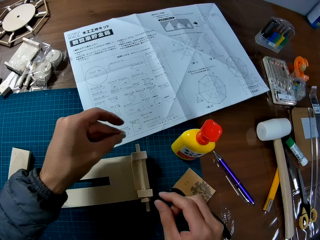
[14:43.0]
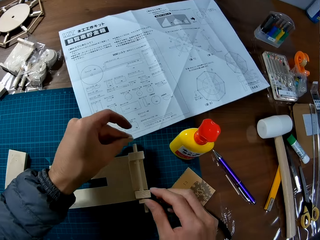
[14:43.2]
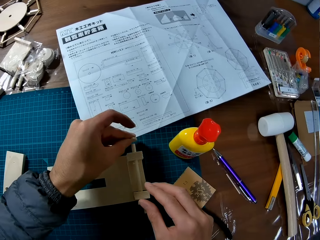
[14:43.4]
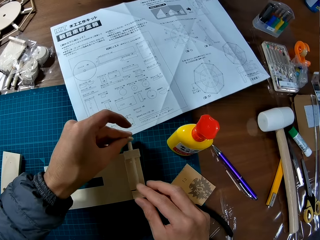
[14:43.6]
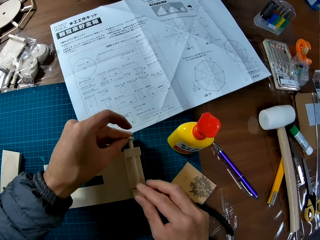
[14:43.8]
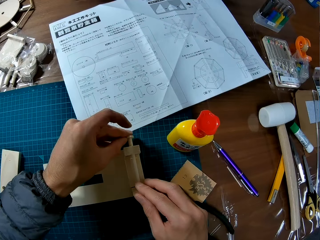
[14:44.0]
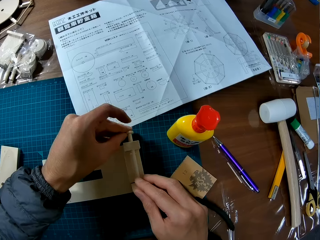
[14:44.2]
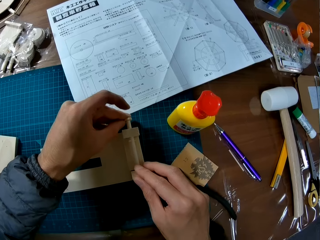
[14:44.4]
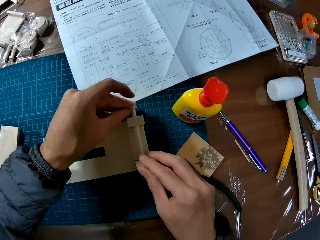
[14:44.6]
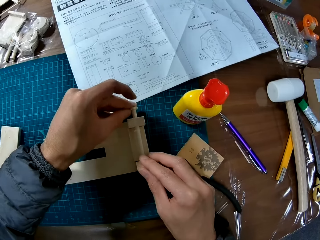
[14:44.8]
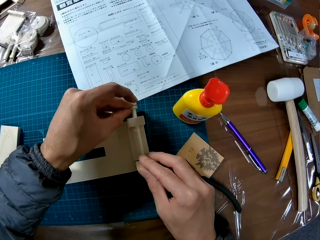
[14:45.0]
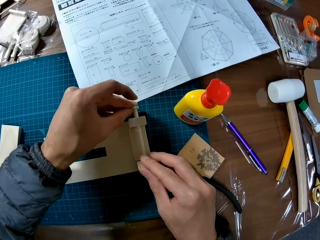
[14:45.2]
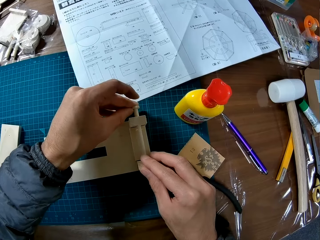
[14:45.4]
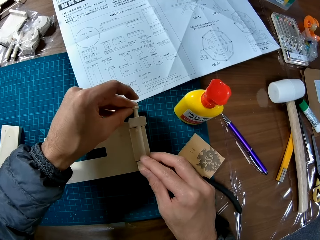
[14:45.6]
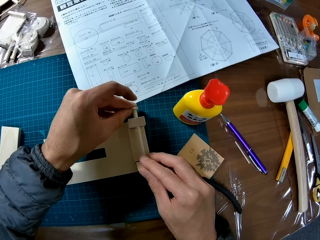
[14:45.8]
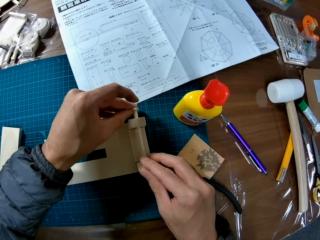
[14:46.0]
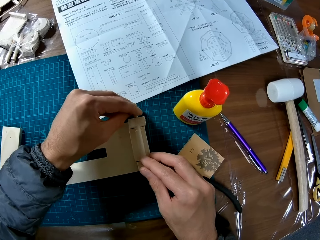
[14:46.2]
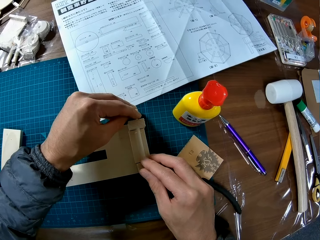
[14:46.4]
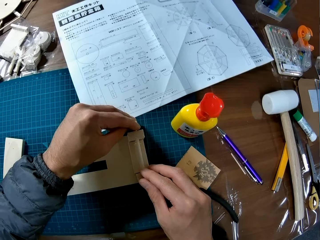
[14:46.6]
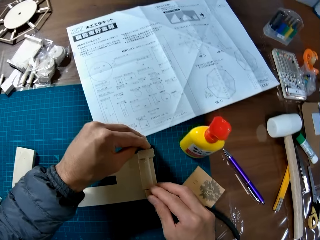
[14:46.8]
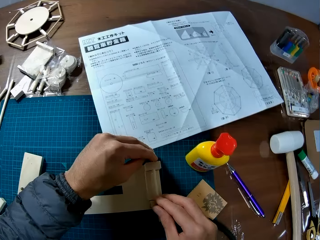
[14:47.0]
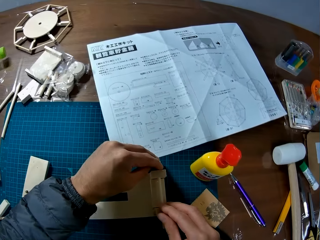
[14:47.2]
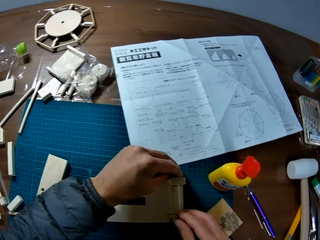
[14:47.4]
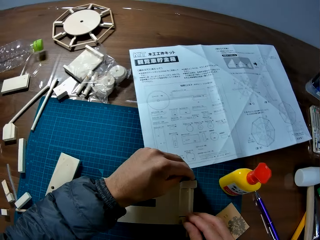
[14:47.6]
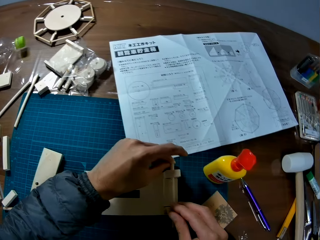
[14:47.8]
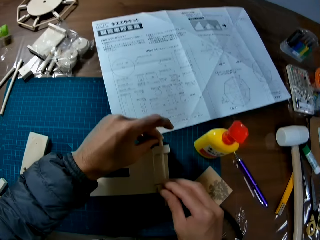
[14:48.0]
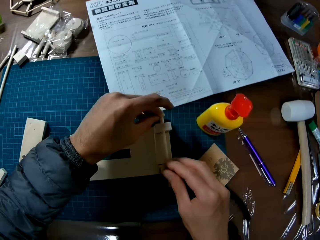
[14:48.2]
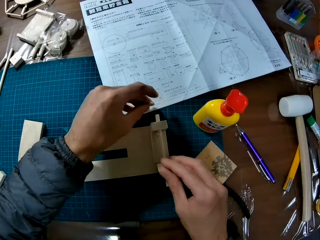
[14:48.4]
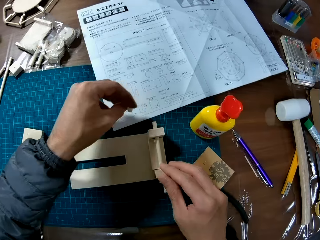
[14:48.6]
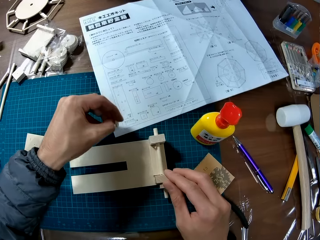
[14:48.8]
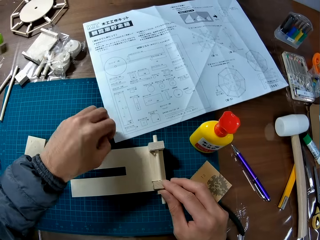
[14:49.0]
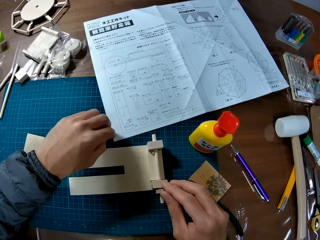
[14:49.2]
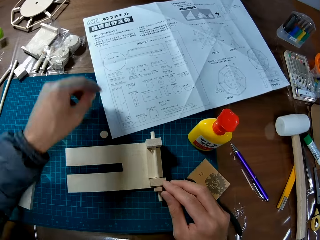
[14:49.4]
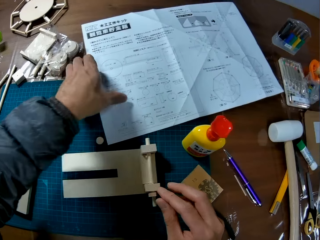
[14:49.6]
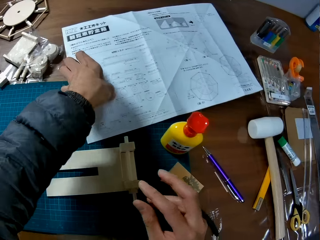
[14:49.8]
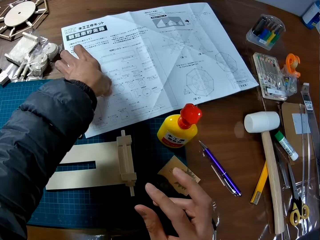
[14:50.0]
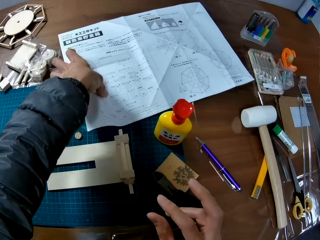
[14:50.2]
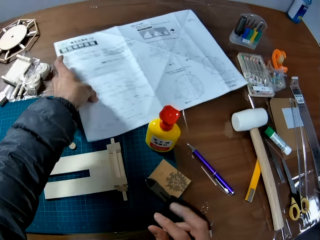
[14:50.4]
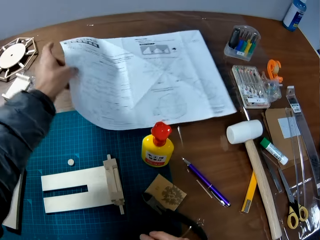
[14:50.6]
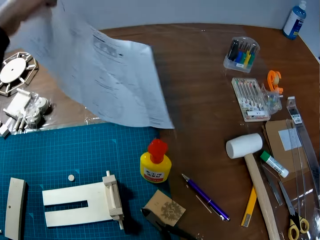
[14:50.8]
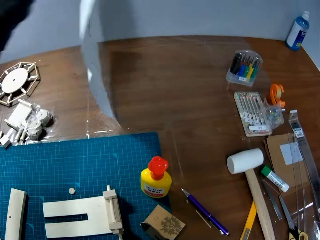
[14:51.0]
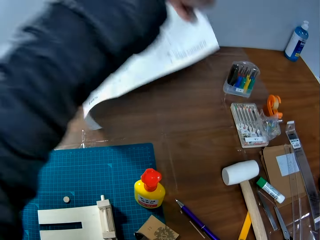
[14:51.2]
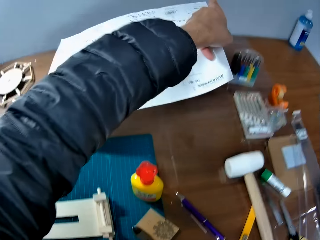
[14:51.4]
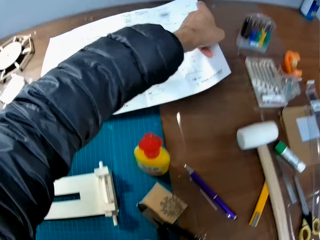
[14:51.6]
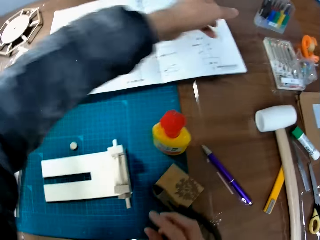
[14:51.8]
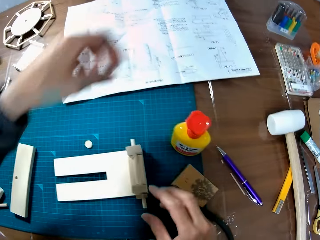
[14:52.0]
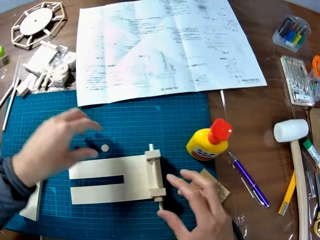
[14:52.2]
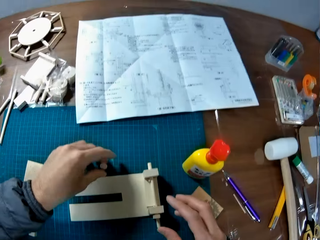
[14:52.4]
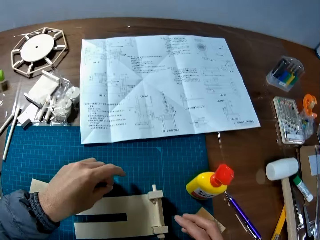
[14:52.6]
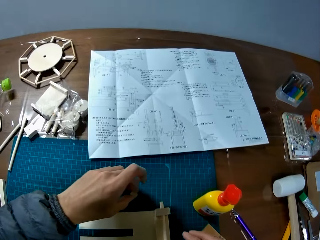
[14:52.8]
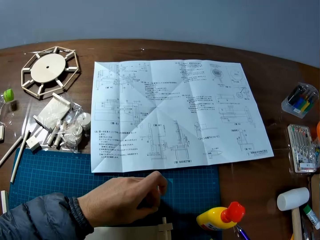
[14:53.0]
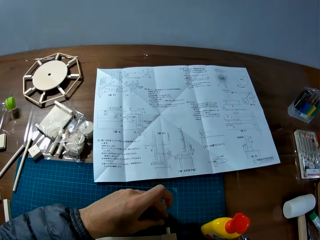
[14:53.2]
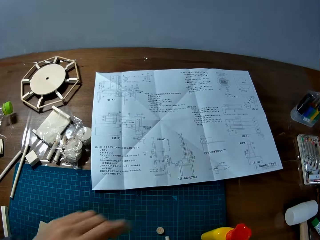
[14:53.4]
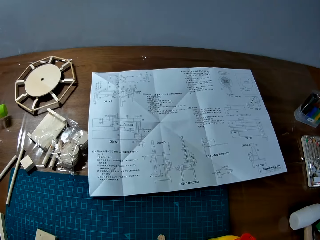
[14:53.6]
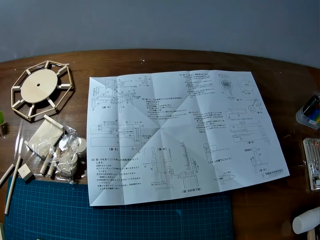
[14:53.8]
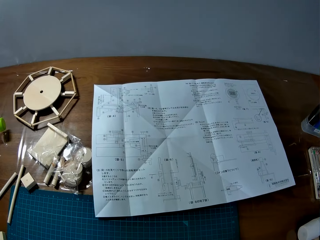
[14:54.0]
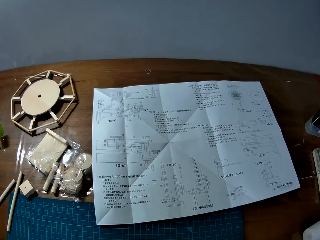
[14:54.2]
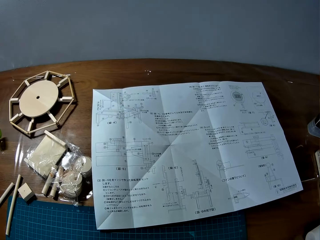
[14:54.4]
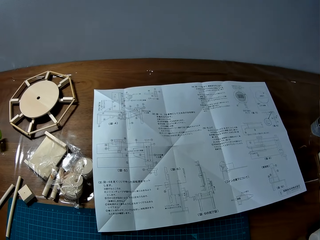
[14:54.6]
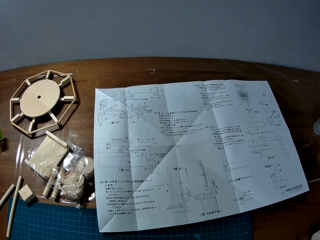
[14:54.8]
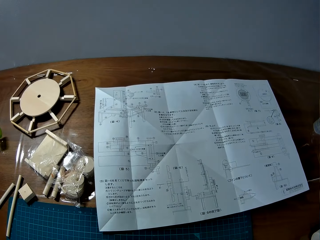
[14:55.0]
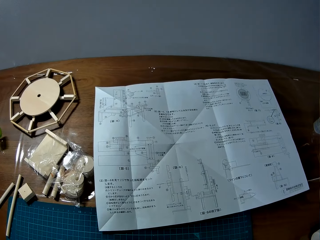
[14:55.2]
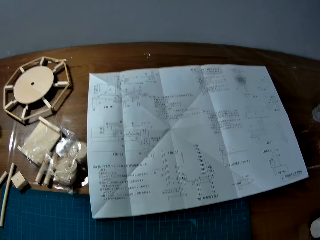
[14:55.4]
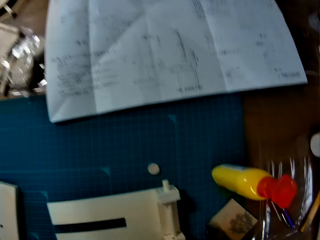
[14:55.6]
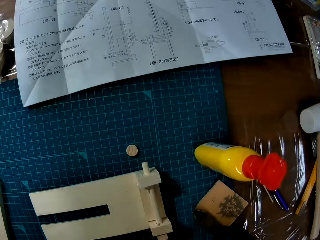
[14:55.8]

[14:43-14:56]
The camera wearer attaches the wood piece to the other wood pieces on the board. They fix the craft material. They drop the wood piece on the board. They turn the paper or sketch manual over. They move the sketch manual. They move the wood piece on the board. They look at the sketch manual.

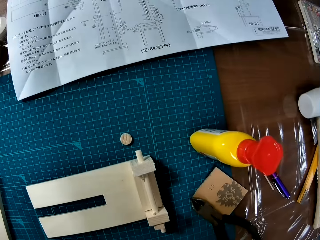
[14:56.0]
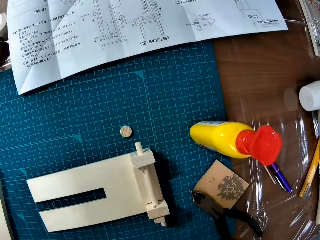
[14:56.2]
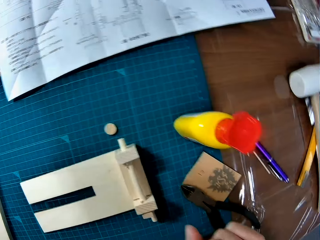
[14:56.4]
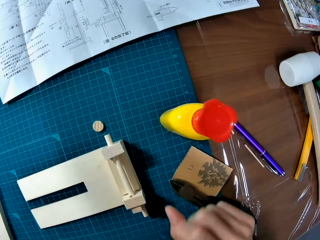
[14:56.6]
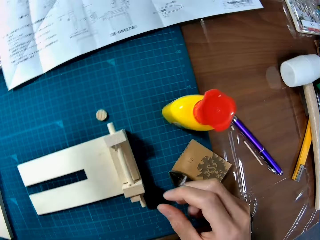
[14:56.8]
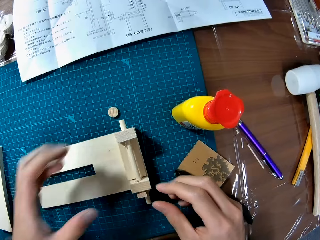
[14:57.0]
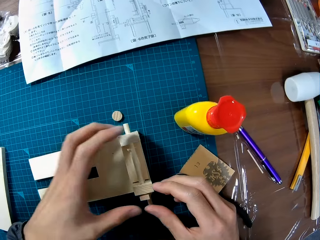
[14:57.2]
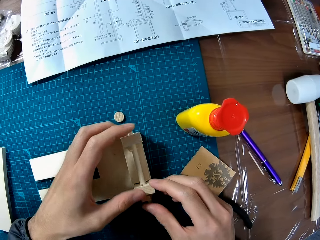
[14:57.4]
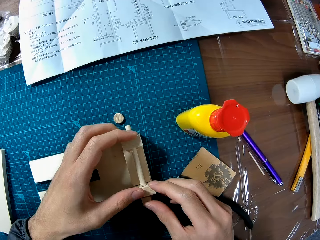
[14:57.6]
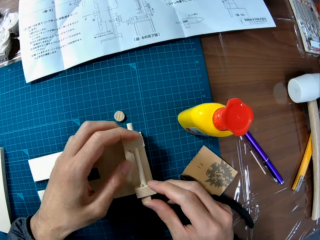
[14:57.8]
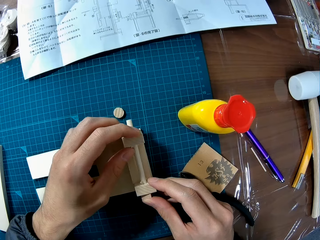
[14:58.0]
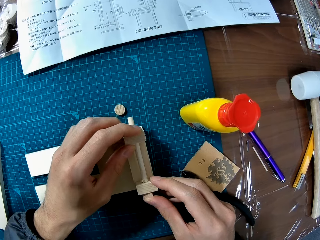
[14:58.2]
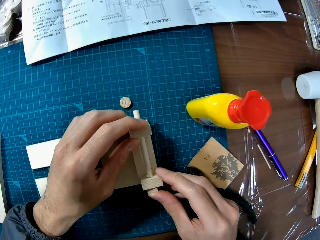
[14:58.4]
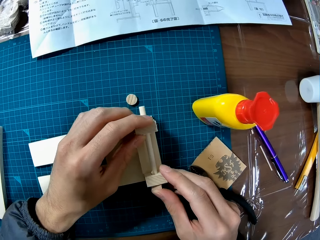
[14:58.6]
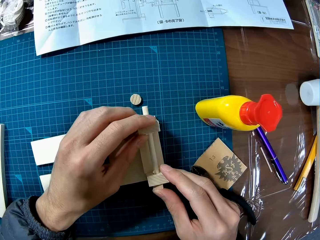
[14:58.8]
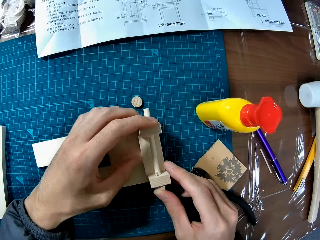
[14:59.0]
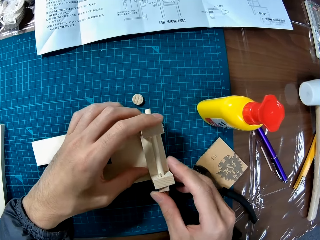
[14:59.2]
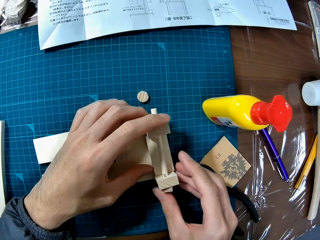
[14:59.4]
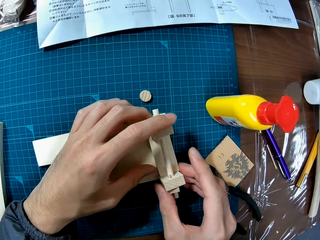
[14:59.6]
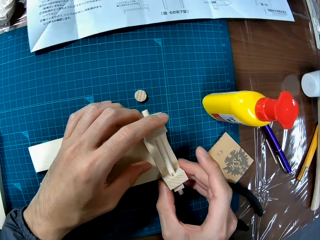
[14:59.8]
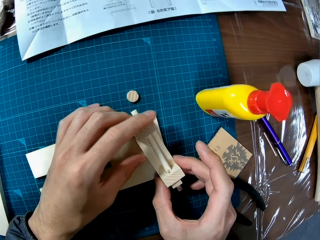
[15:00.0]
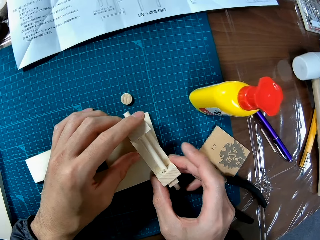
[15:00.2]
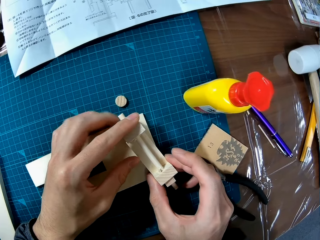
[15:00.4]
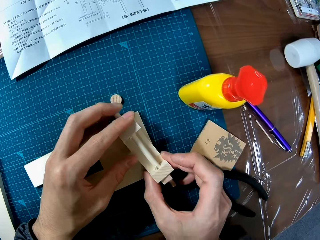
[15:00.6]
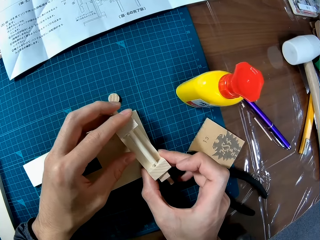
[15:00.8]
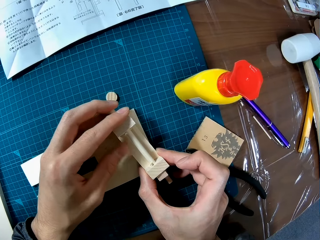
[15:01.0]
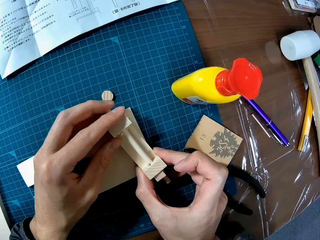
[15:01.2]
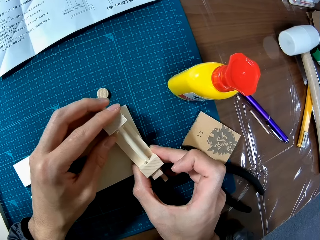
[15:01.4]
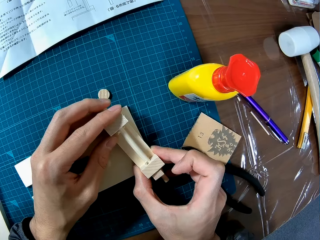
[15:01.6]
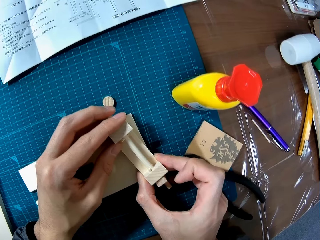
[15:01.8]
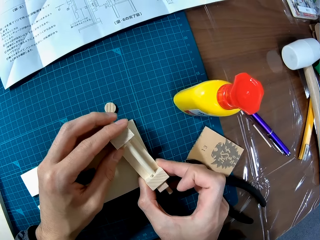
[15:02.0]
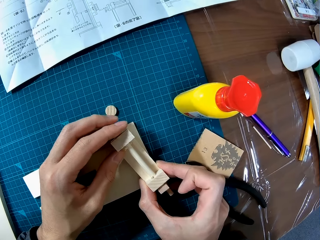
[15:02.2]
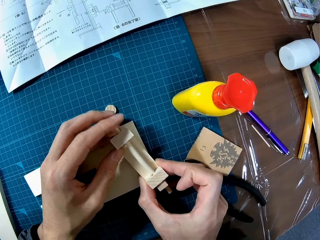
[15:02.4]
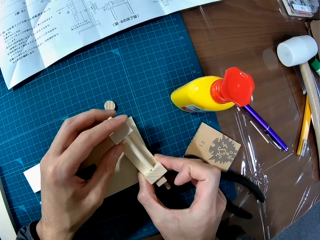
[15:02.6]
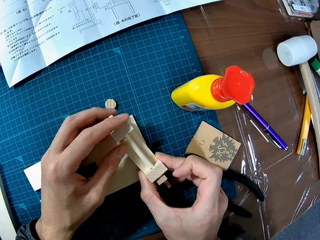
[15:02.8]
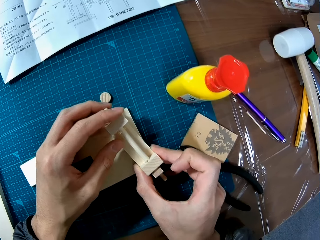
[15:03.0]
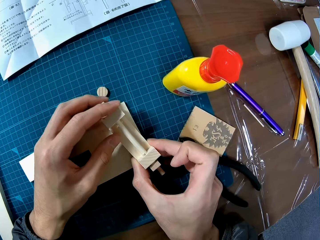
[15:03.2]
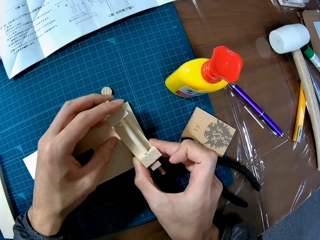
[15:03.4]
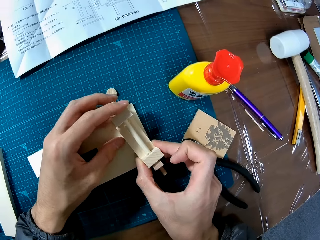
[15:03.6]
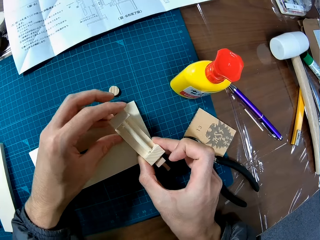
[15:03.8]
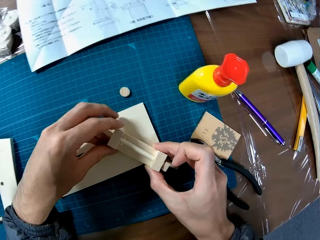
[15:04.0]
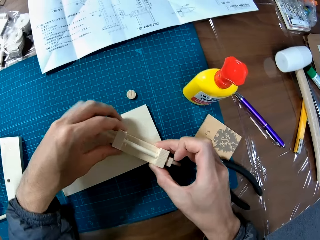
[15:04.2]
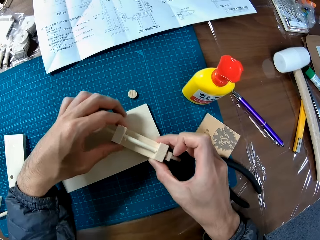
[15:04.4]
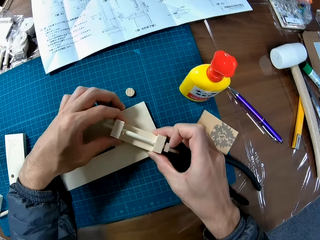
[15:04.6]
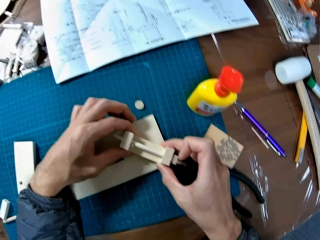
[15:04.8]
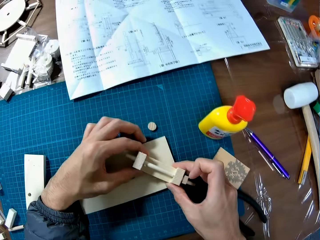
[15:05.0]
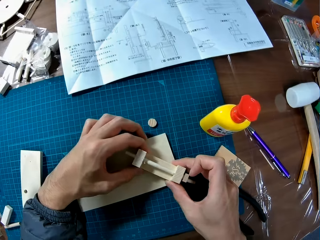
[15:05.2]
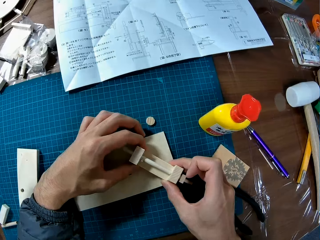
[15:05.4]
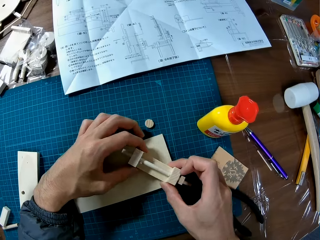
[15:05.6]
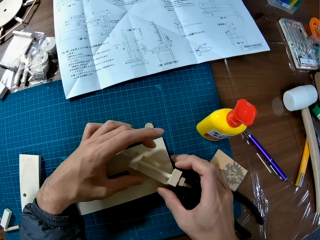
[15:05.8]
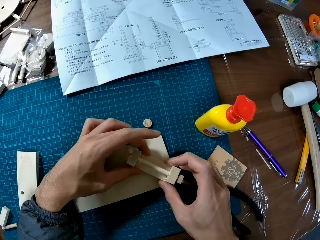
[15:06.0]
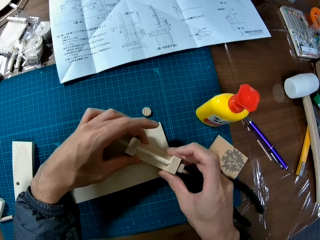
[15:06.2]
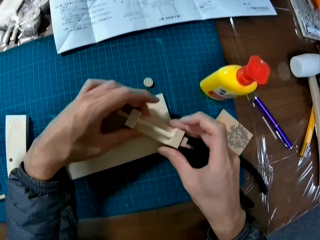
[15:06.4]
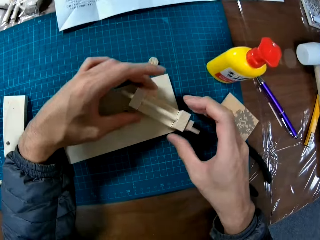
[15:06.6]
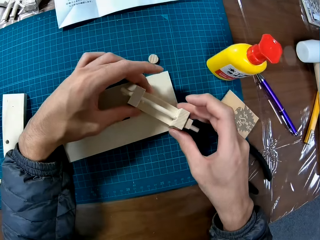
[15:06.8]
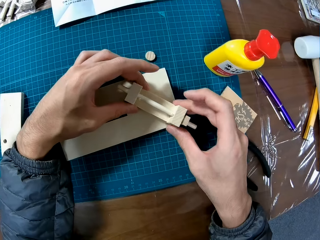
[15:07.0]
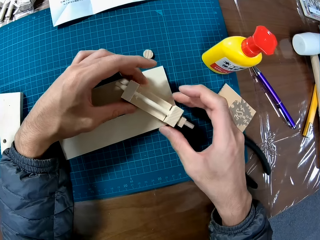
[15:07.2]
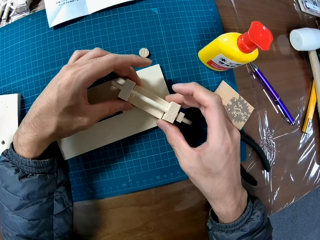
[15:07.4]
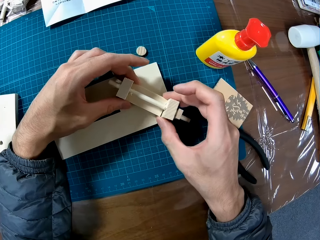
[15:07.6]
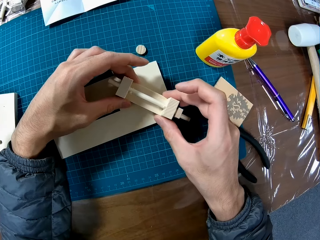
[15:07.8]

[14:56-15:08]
The camera wearer looks around the table. They adjust the wood pieces. They make something.
